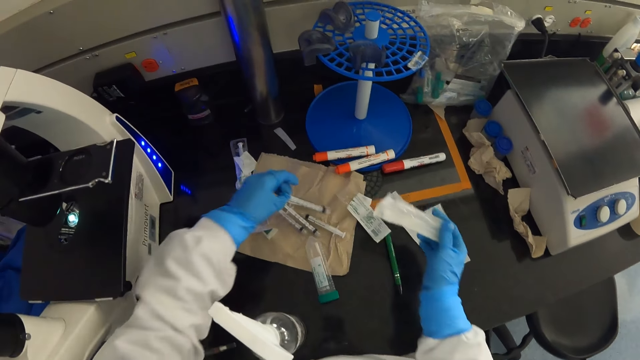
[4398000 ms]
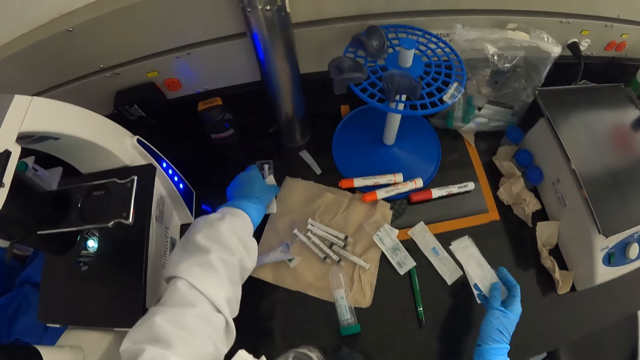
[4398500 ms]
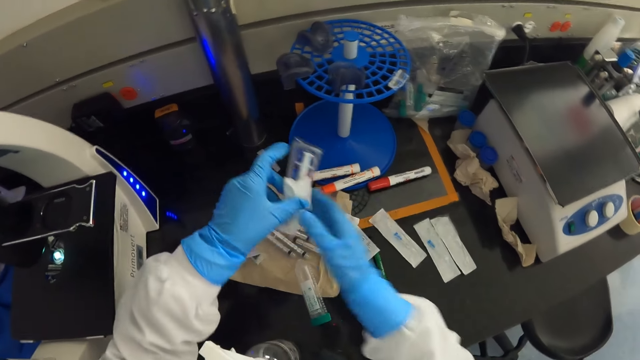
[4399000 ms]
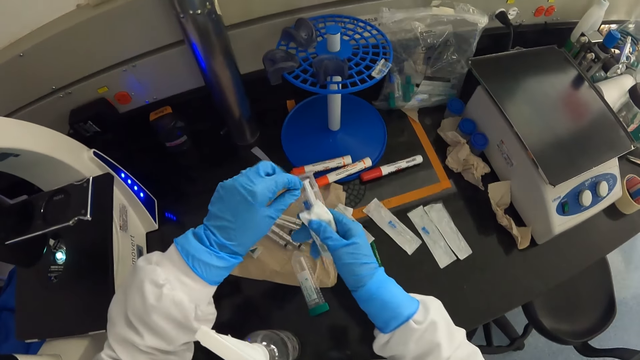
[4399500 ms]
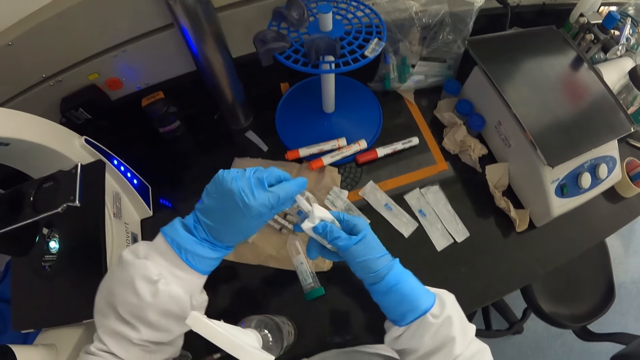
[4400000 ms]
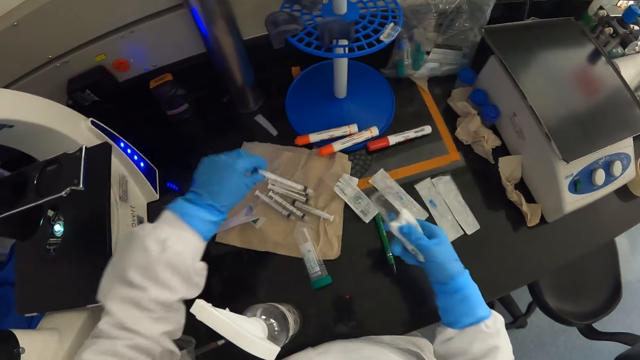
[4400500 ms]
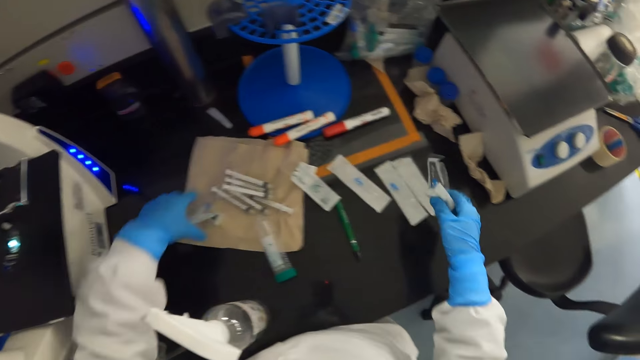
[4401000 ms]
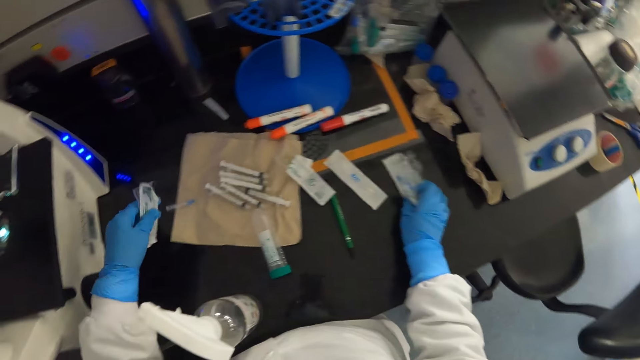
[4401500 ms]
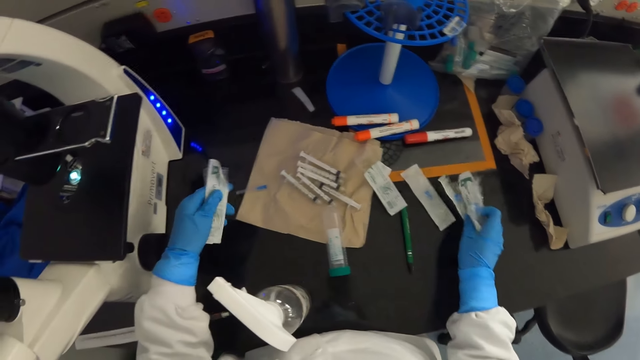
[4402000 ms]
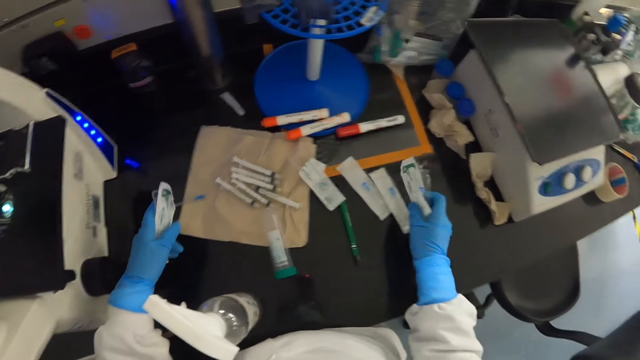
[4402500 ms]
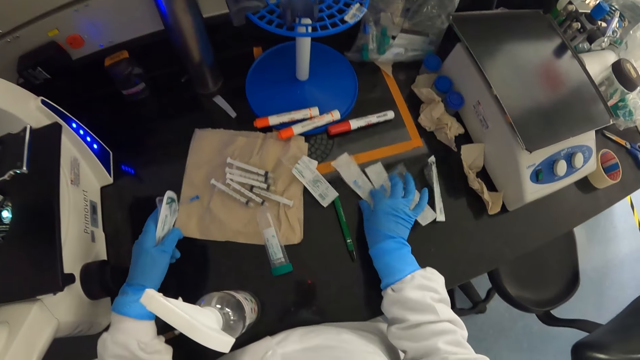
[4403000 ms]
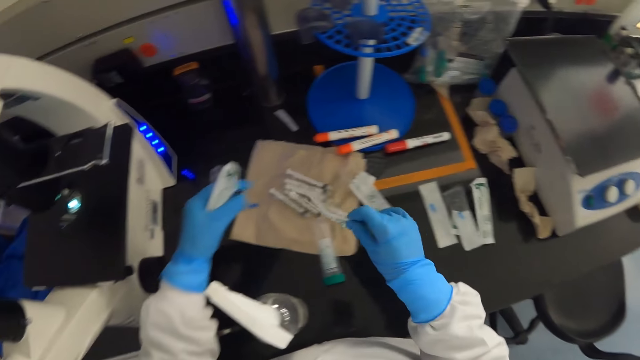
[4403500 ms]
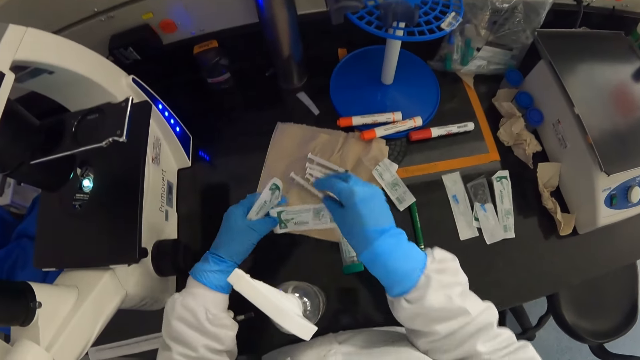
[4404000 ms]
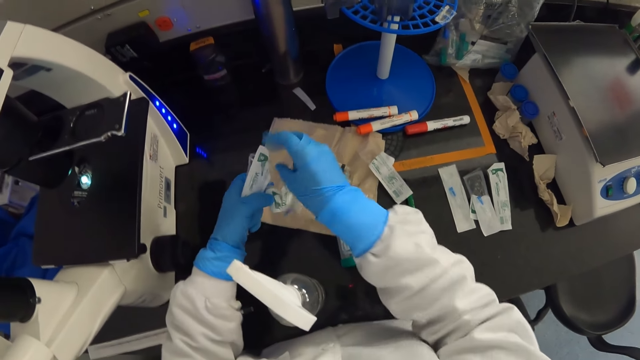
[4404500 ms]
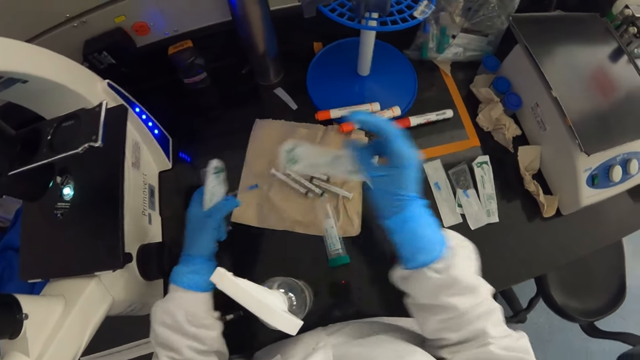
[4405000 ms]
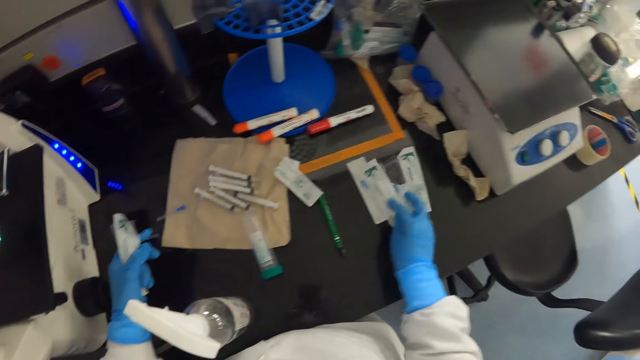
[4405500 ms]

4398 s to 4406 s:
The camera wearer drops the syringe on the counter. They put the paper on the counter and take the paper from the counter. They pick up a syringe. They remove the syringe from the paper. They drop the syringe on the counter. They pick up the papers from the counter. They remove the needle from the paper. They put the paper on the counter.

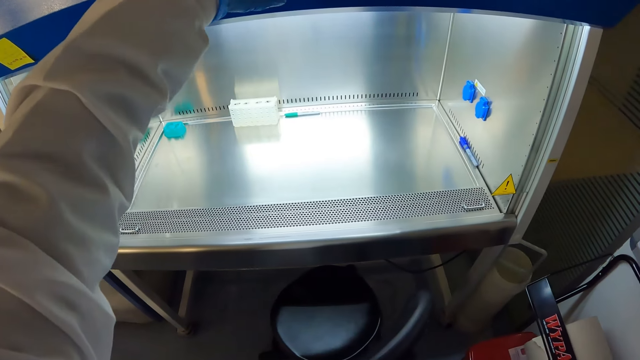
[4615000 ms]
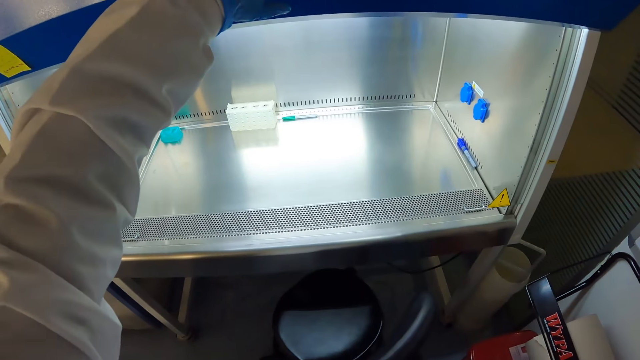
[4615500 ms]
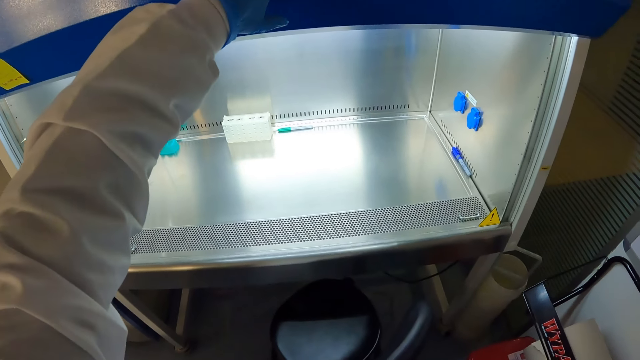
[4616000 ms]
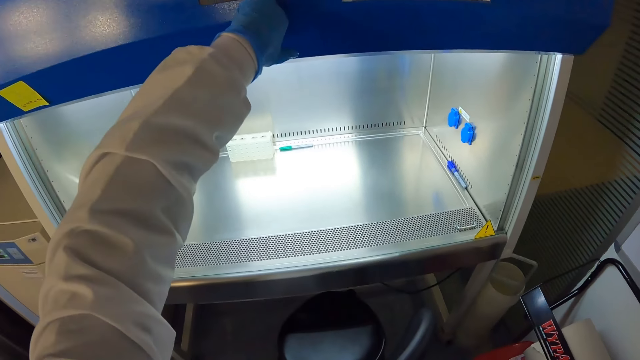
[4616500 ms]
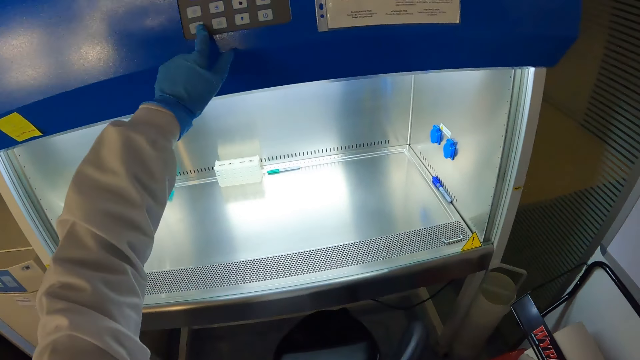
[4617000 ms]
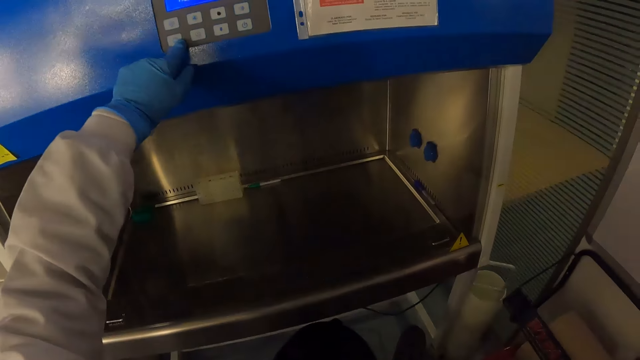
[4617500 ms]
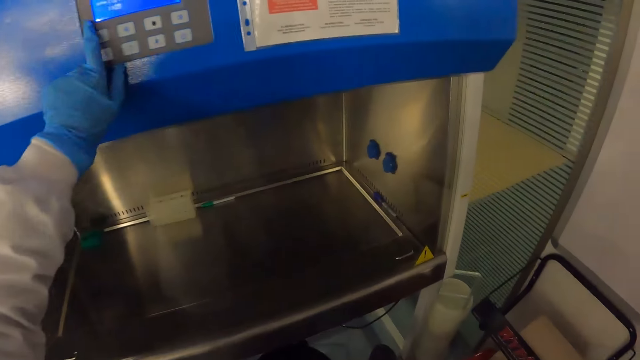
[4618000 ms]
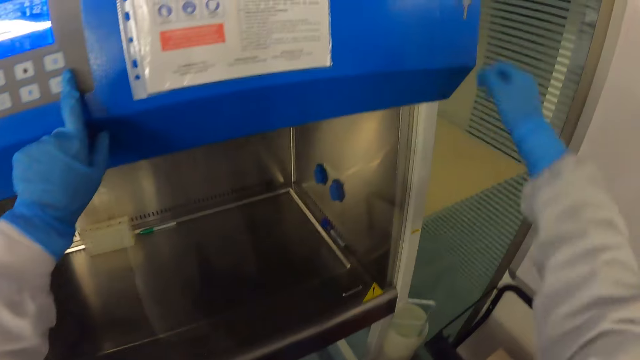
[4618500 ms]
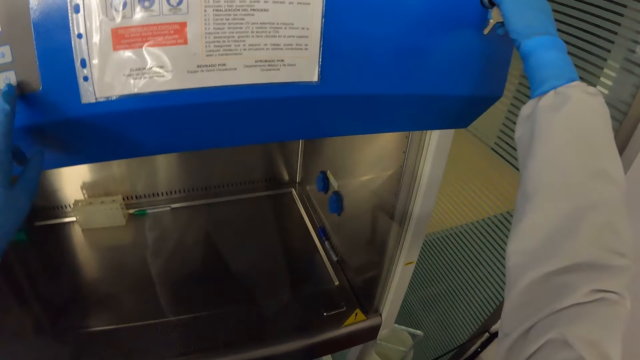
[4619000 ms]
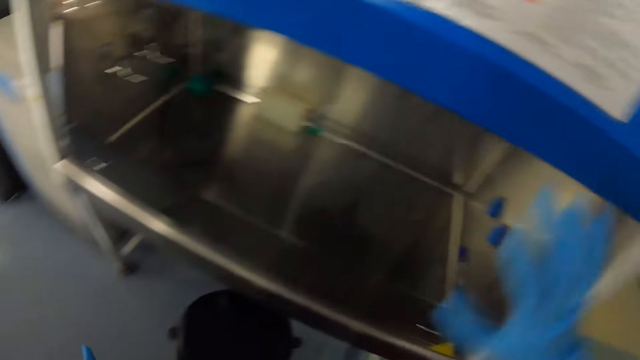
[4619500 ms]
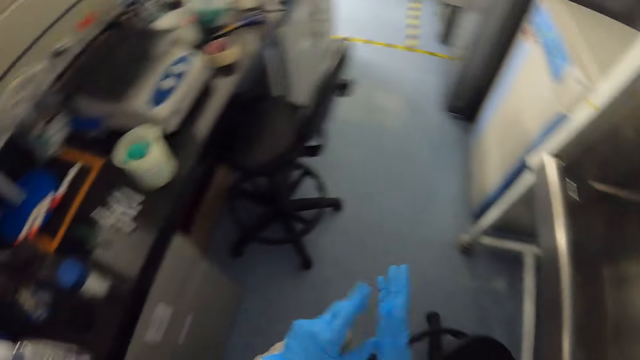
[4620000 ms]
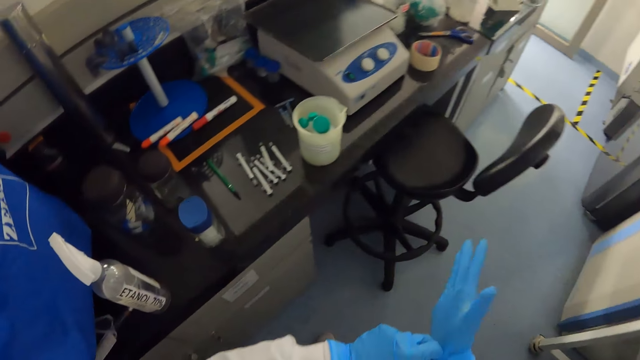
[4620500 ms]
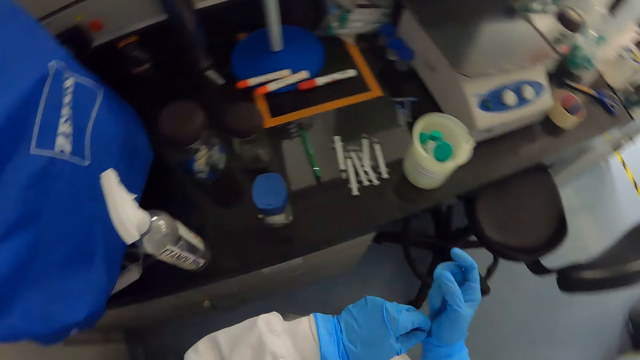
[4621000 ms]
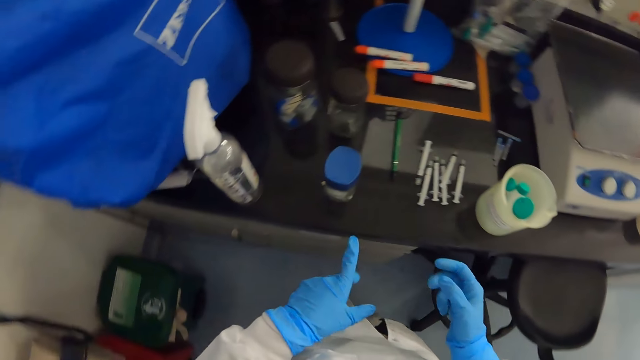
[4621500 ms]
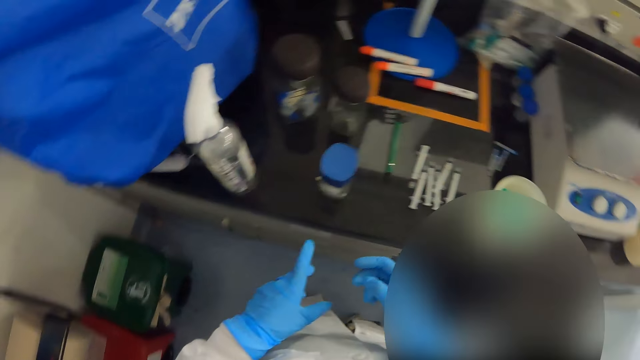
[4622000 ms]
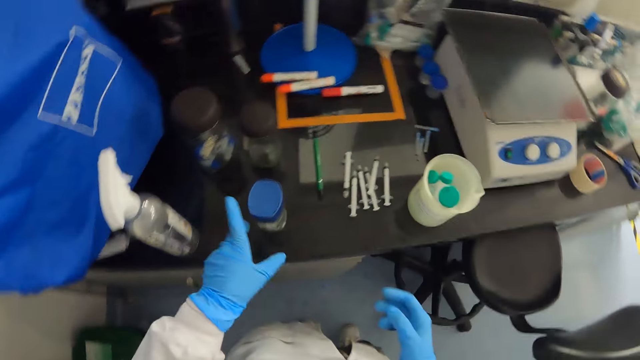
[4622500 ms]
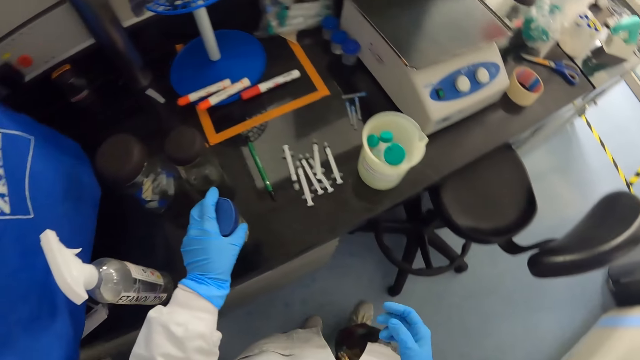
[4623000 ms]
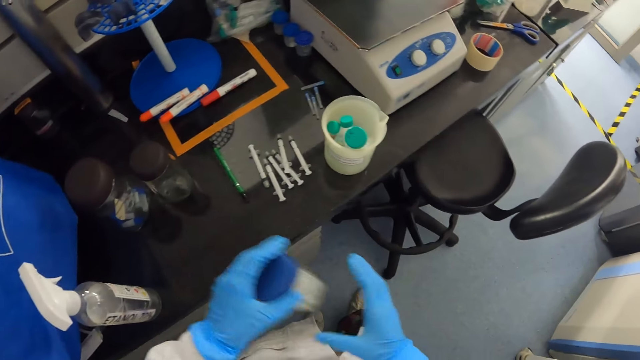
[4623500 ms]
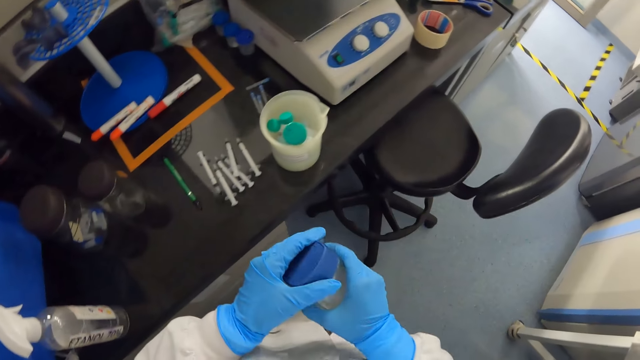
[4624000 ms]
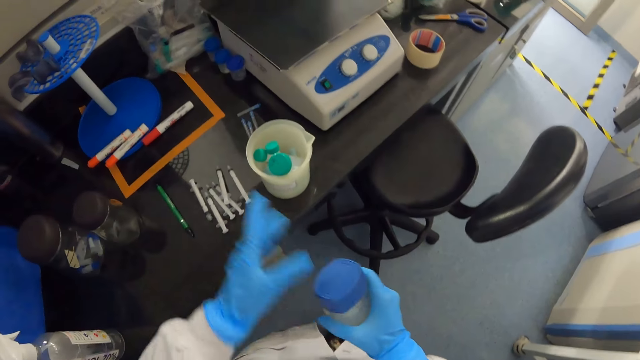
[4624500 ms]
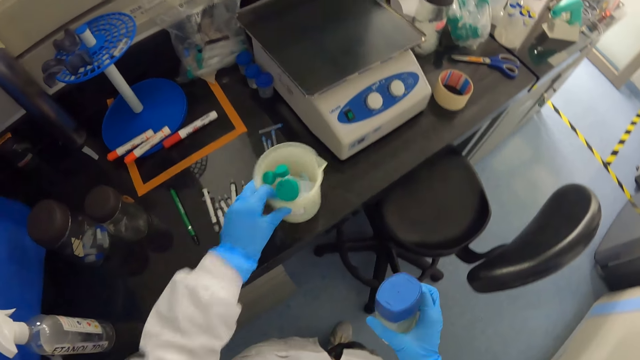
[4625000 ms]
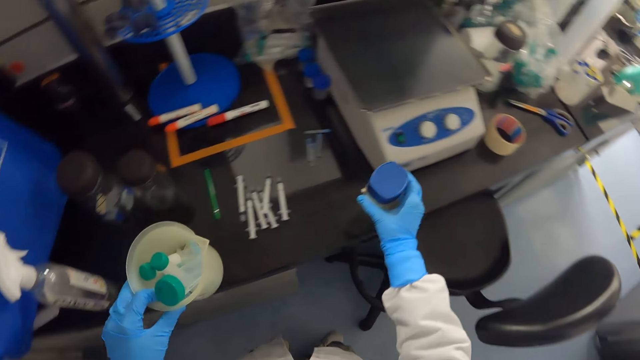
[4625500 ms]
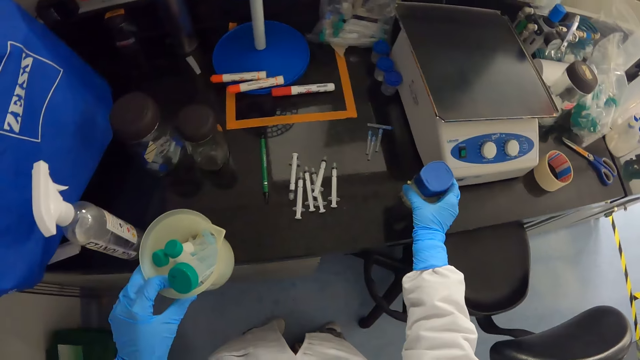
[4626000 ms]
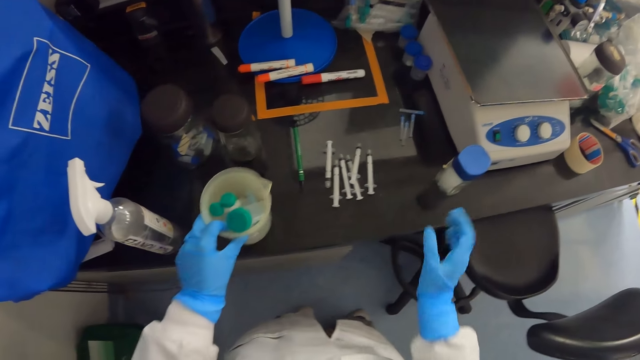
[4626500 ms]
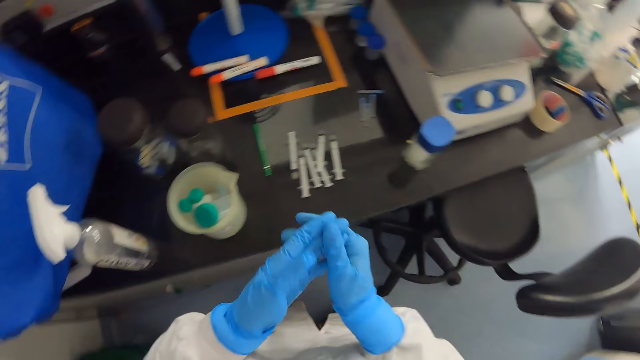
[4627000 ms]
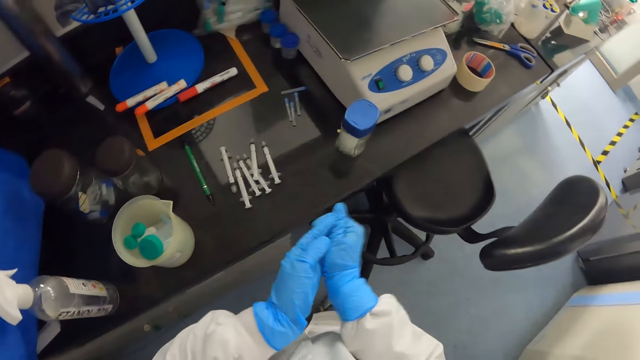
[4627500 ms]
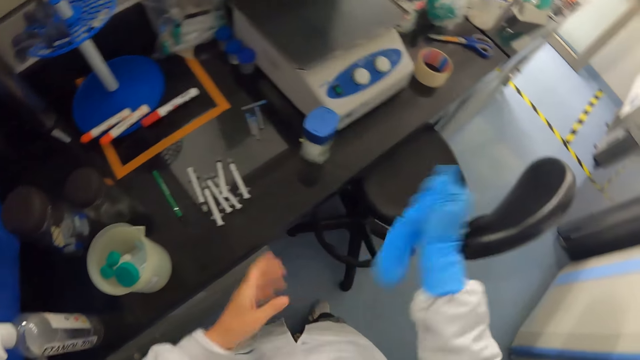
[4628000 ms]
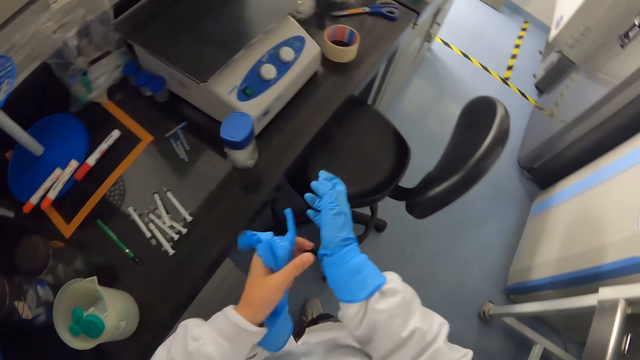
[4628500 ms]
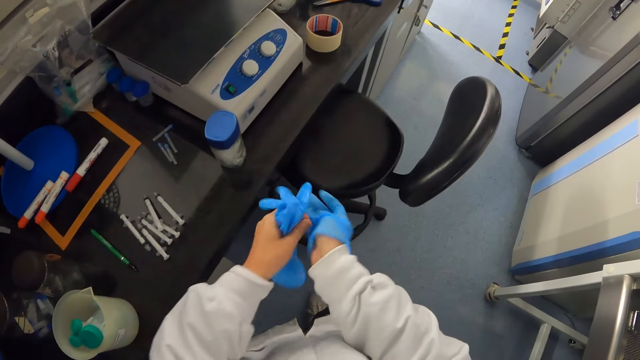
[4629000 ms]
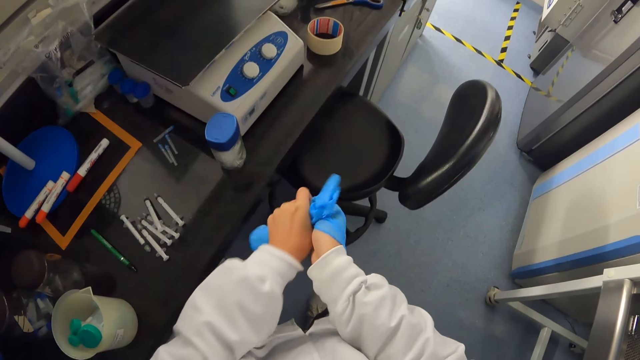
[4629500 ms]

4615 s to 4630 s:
The camera wearer looks at the glass. He presses the button. He lifts his hand. He holds the key. He touches the keys. He puts down his hands. He pulls the gloves. He holds the glove. He looks at the syringe. He picks up the container. He holds the container. He holds the container with both hands. He picks up the liter cup. He puts down the container. He puts the liter cup down. He removes the gloves. He holds the pair of gloves with the left hand.
